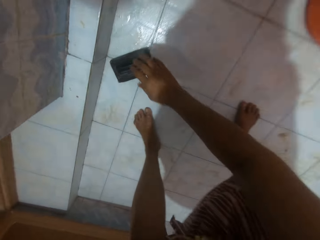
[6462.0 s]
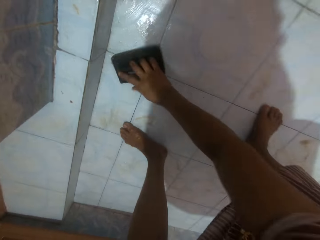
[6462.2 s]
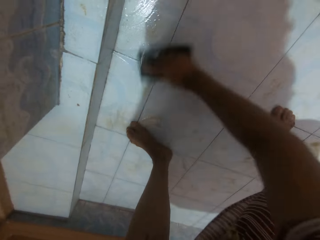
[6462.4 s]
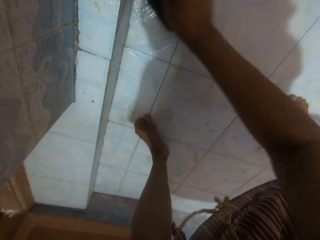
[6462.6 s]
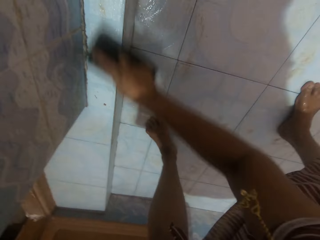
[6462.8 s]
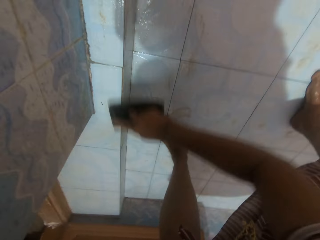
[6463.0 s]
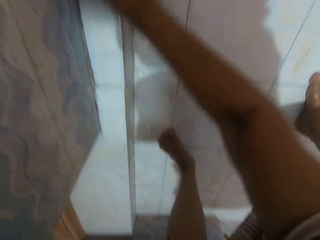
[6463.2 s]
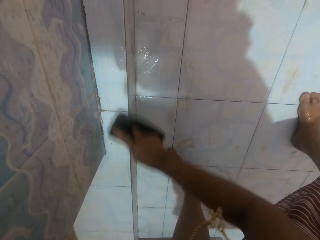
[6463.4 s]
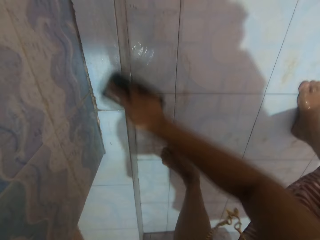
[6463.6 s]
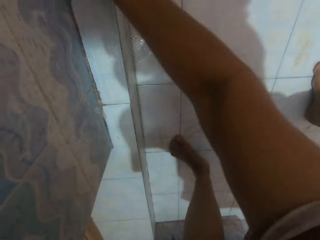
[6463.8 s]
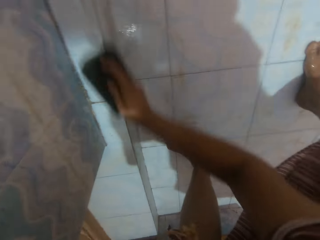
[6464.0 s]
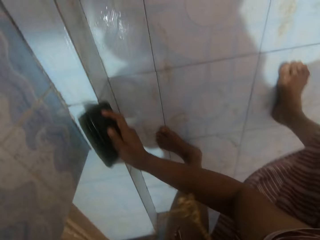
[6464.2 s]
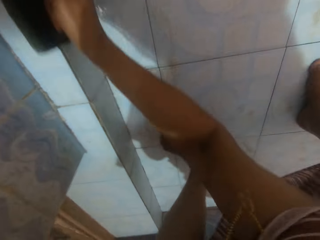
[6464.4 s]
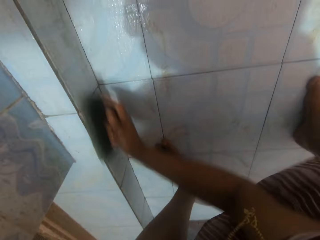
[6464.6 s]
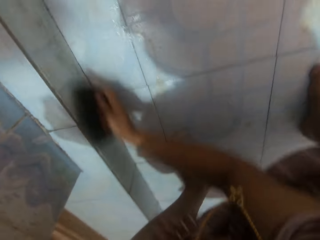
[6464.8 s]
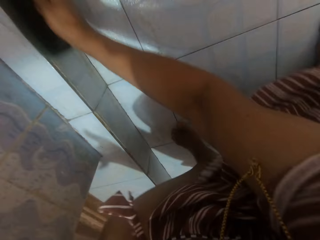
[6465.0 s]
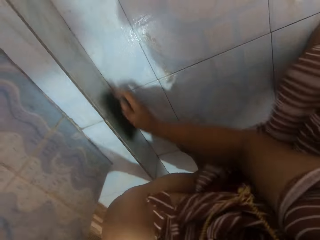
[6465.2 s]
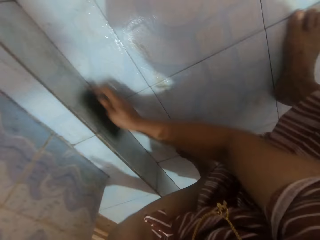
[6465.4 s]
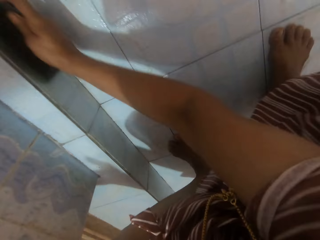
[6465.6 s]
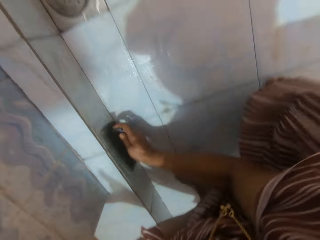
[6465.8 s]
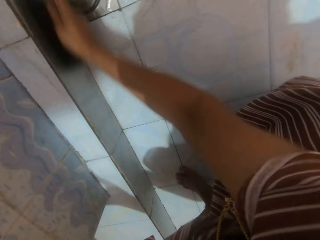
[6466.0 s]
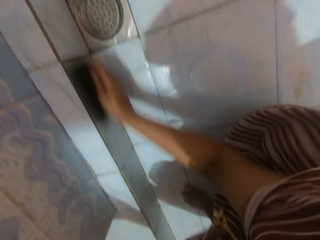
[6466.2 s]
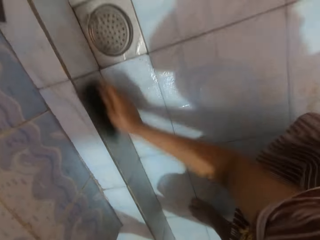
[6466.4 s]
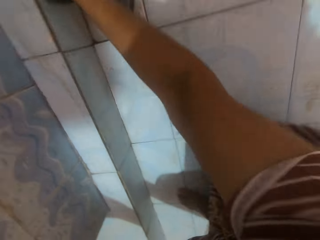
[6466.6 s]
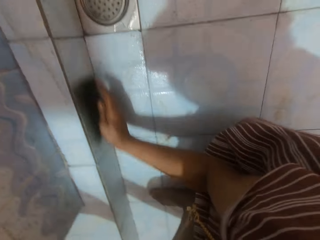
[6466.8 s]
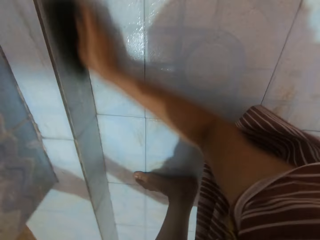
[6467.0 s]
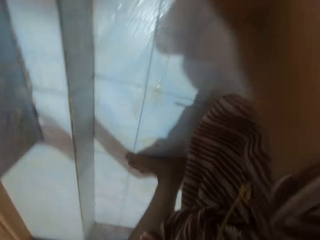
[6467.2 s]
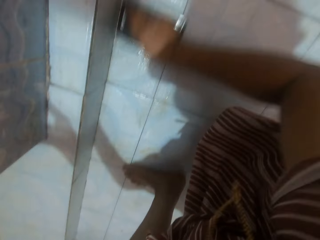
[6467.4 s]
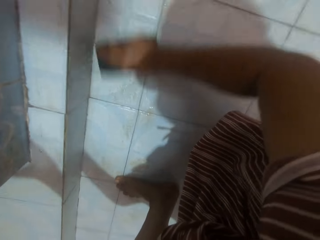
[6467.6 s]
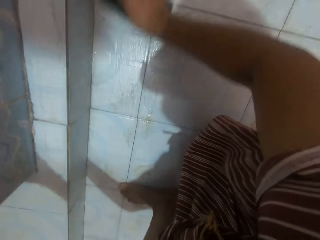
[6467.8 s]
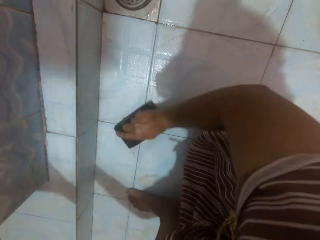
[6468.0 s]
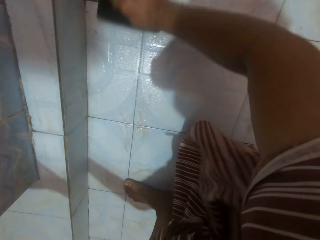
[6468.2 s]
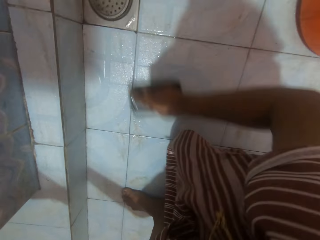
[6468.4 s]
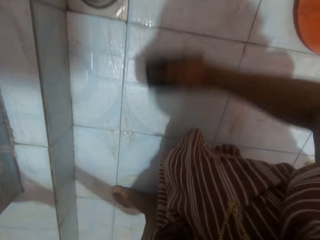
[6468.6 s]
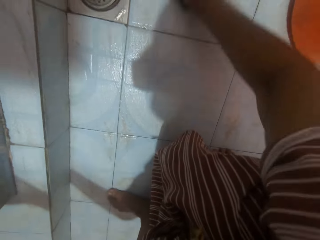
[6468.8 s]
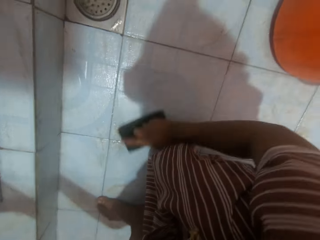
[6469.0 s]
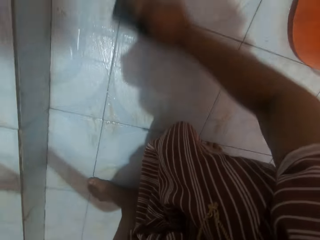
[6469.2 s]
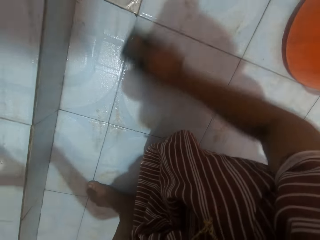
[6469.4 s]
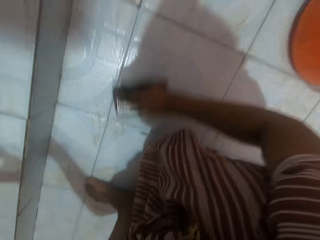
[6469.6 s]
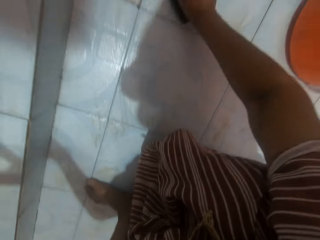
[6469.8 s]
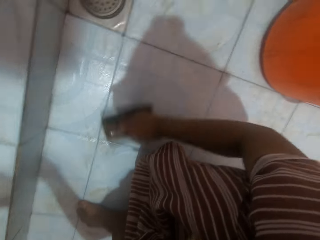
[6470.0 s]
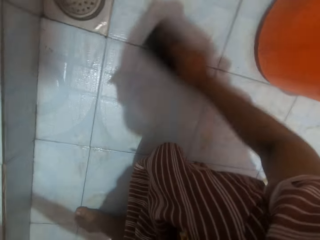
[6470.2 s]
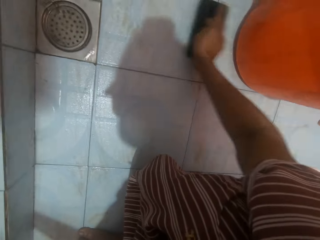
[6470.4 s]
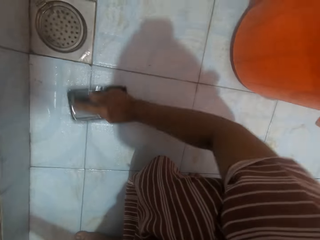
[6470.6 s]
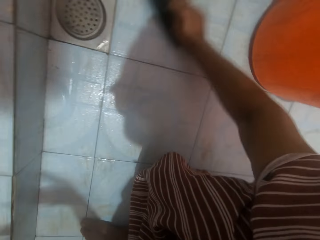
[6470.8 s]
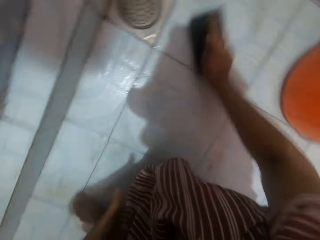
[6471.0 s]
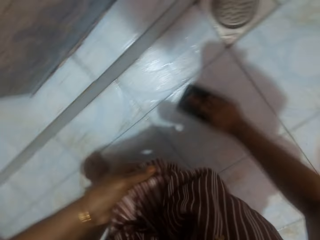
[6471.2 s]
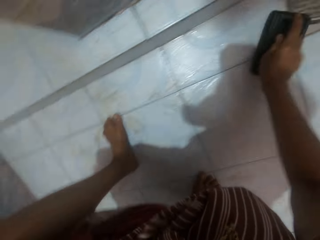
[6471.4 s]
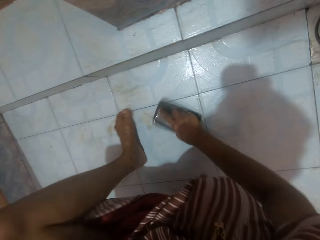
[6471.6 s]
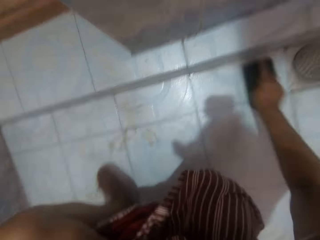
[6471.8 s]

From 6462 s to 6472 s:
The camera wearer picks a brush on the floor. She scrubs the ground with the brush in her right hand.

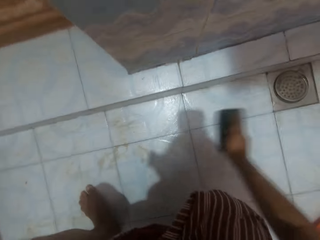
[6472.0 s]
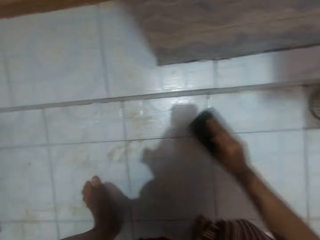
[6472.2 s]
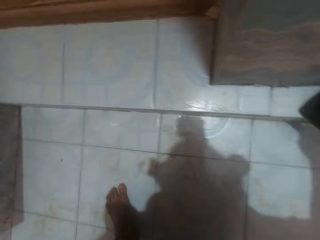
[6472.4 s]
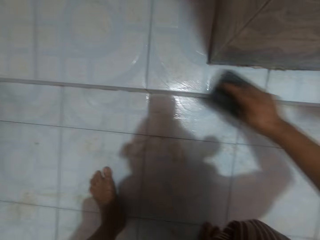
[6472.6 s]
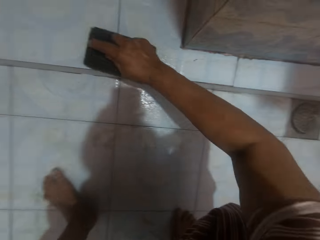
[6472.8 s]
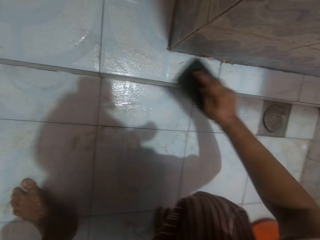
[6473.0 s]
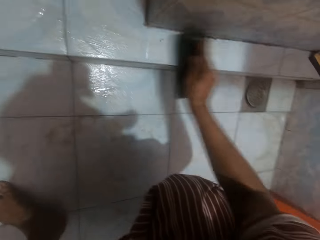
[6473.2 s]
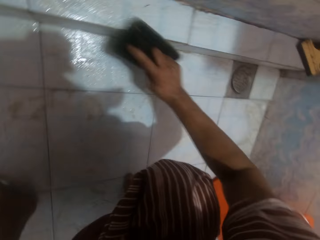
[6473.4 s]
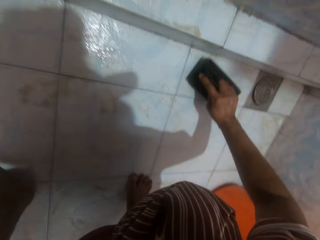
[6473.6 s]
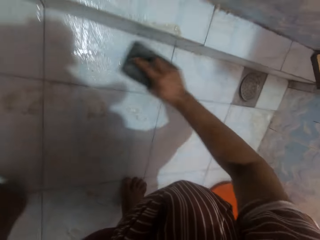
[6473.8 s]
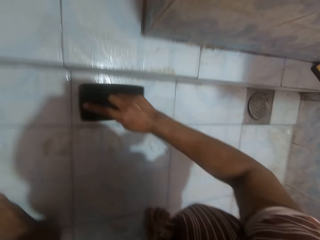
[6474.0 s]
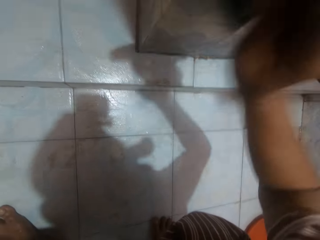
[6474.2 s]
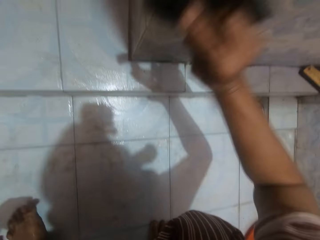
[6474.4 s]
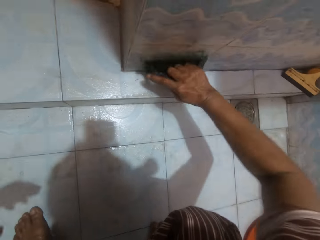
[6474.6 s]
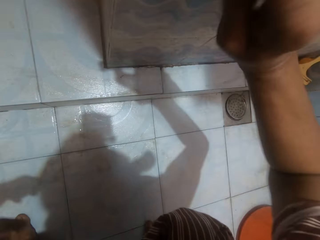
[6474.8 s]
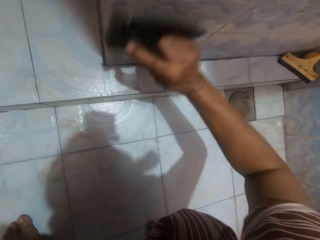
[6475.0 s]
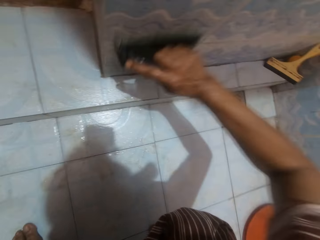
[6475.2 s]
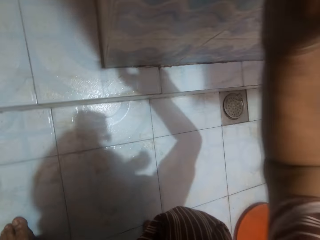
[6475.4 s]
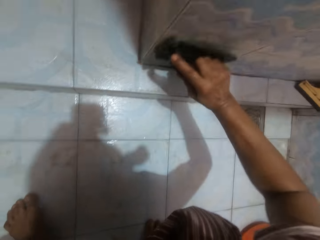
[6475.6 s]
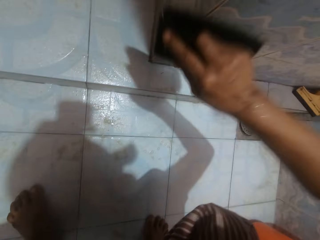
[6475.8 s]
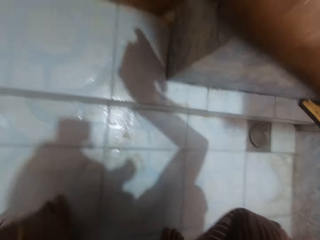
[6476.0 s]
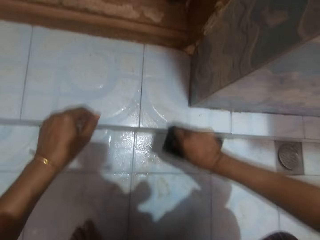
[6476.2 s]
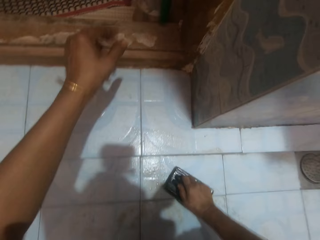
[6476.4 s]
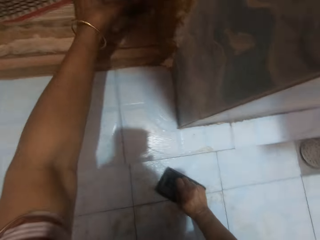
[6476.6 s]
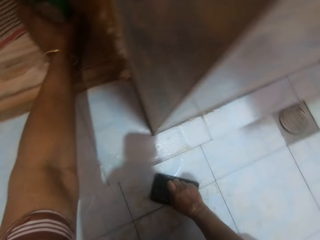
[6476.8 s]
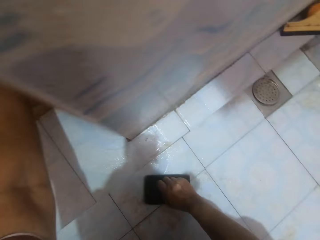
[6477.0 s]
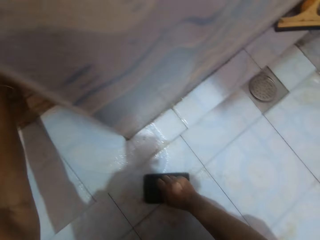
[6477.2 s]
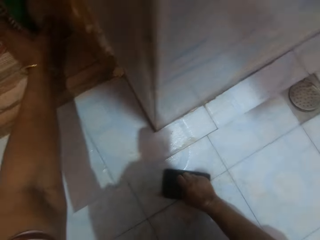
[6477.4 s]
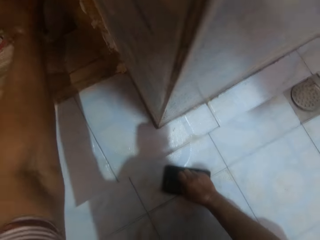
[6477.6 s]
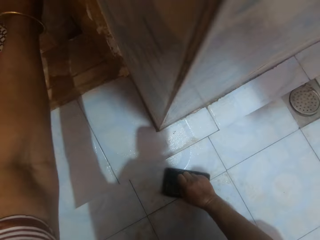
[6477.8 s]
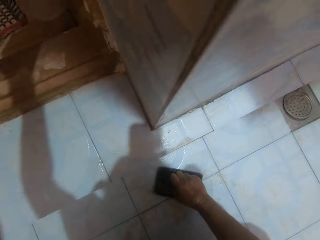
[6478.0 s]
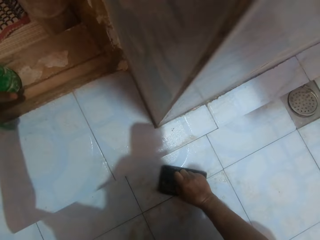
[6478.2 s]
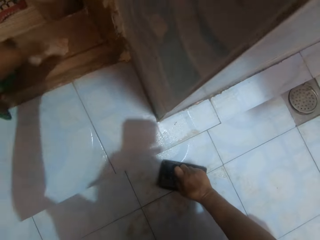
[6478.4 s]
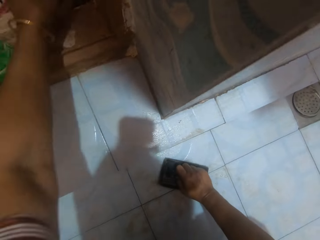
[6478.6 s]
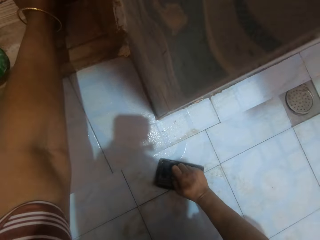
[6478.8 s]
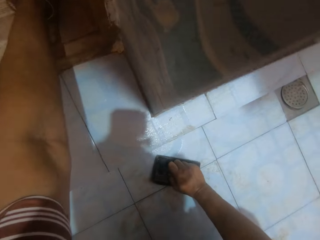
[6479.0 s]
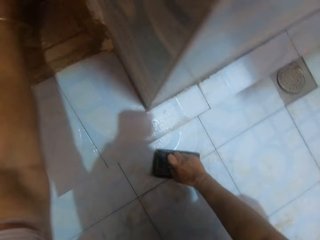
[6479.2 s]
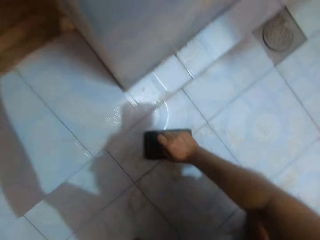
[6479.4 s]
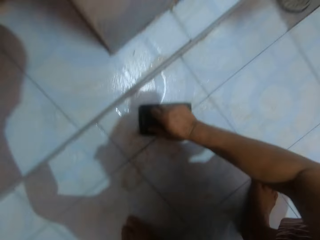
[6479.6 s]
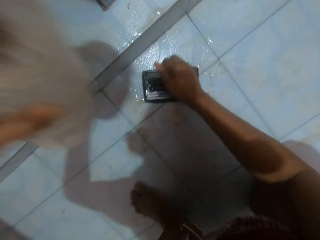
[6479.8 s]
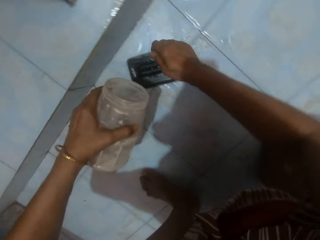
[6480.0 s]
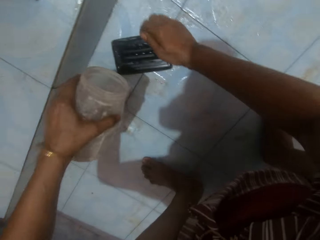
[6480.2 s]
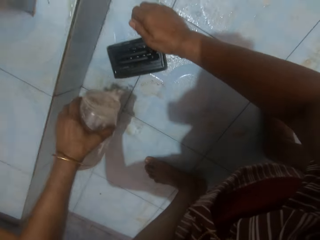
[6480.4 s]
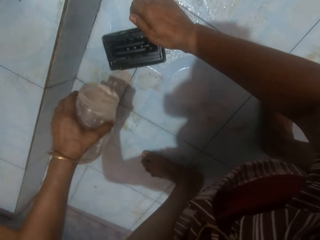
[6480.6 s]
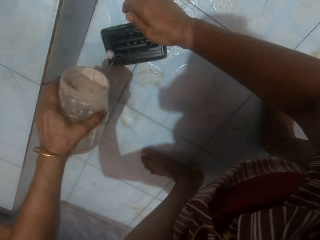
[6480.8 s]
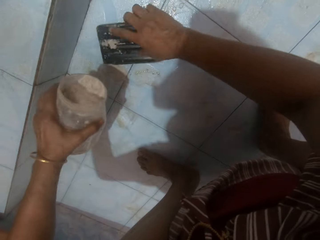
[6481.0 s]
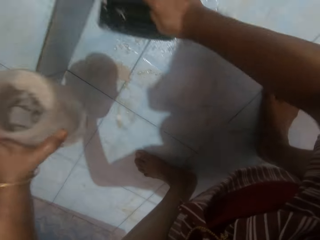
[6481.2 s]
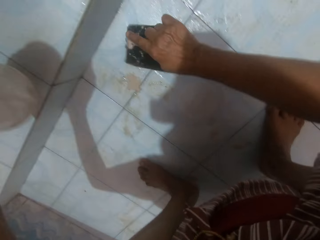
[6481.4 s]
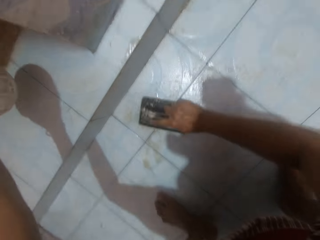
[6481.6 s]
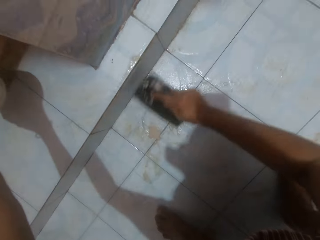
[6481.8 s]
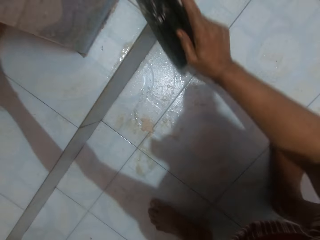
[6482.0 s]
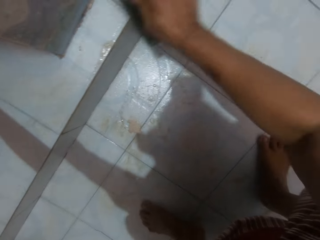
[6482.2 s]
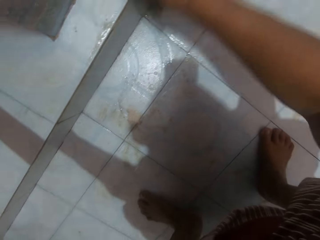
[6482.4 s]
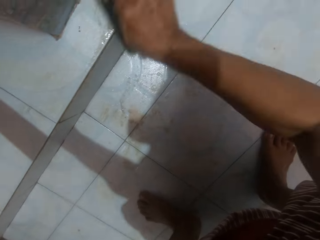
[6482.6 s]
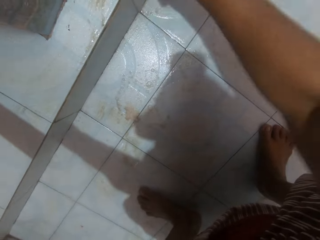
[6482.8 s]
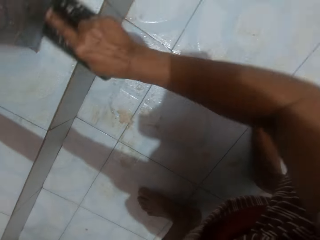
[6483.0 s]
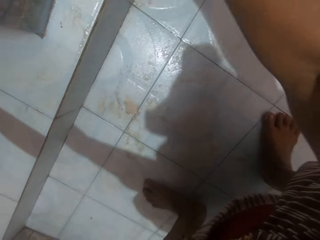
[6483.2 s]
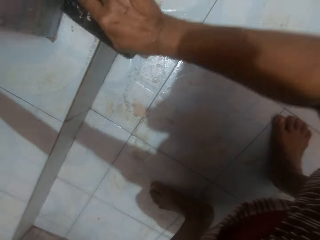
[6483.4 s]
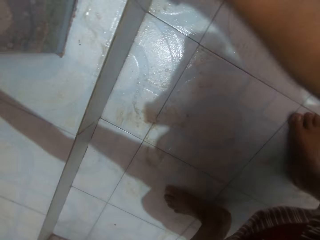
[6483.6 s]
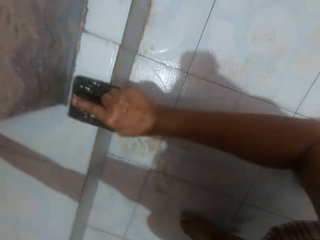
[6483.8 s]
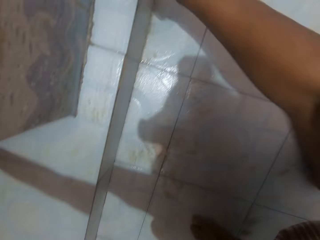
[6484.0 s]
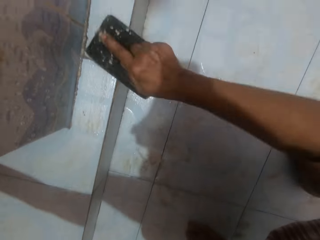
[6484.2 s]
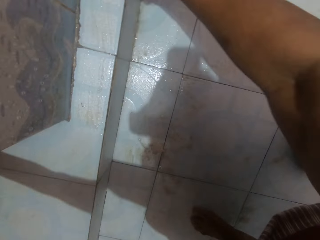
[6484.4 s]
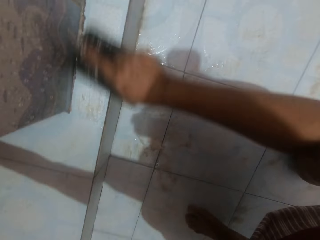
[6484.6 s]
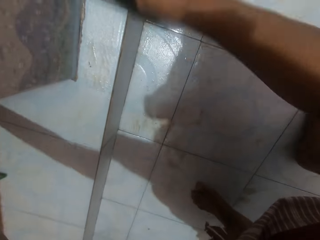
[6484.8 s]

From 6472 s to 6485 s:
The camera wearer scrubs the bathroom wall with the brush in her right hand. She places the brush on the ground with her right hand. She picks up a cup from the ground with her left hand. She moves something. She drops the cup on the ground with her left hand. She picks up a container from the ground with her left hand. She pours the detergent on the ground from the container in her left hand. She shakes off detergent on the brush with her right hand. She drops the container on the ground with her left hand. She scrubs the ground with the brush in her right hand. She scrubs the wall.
